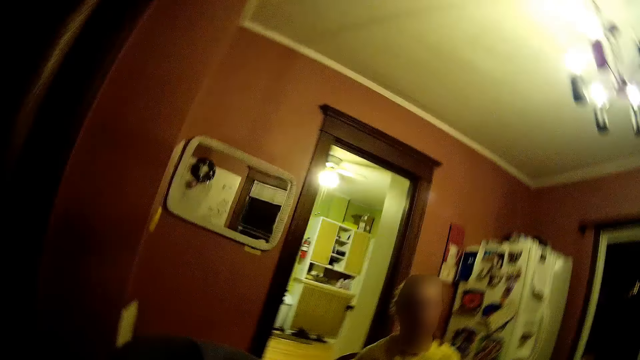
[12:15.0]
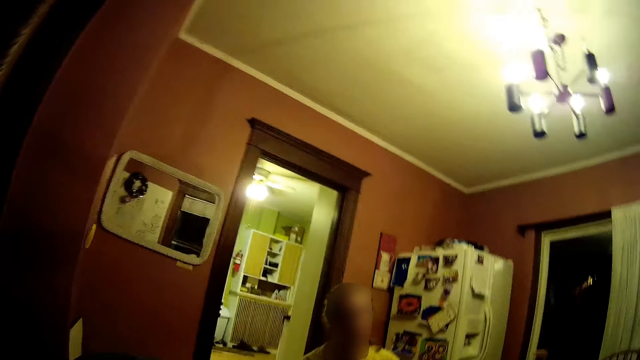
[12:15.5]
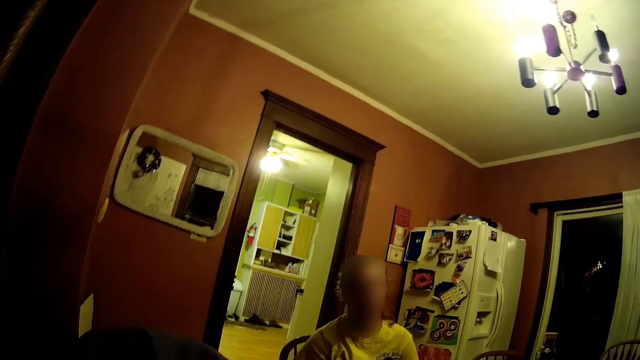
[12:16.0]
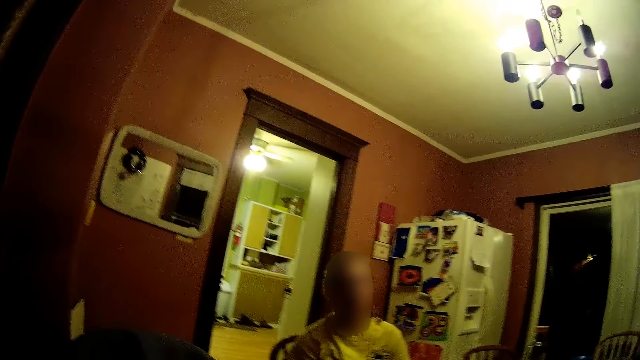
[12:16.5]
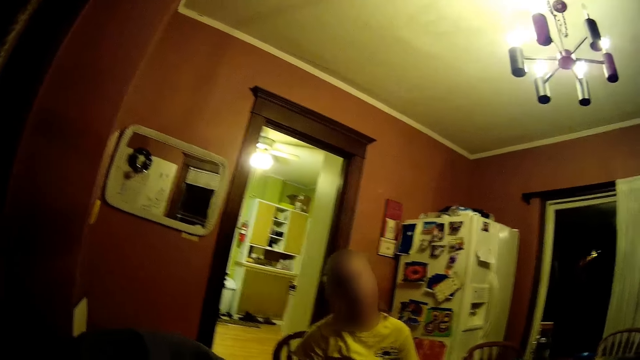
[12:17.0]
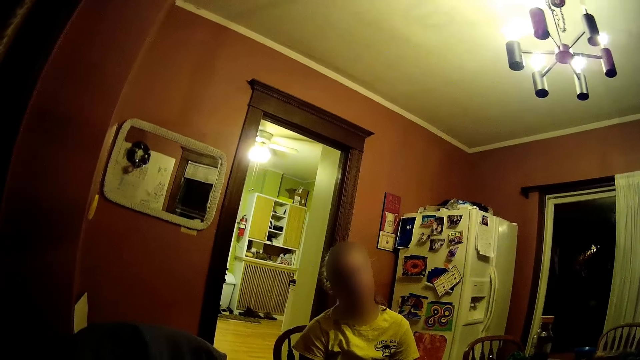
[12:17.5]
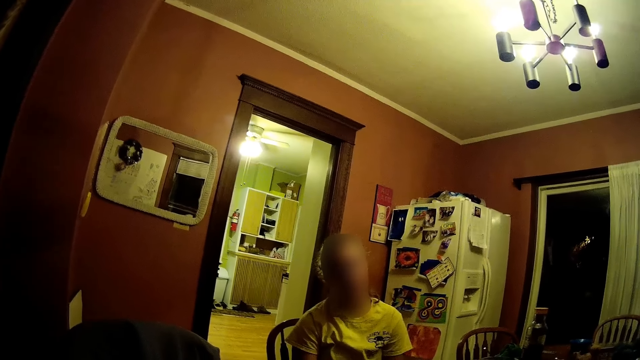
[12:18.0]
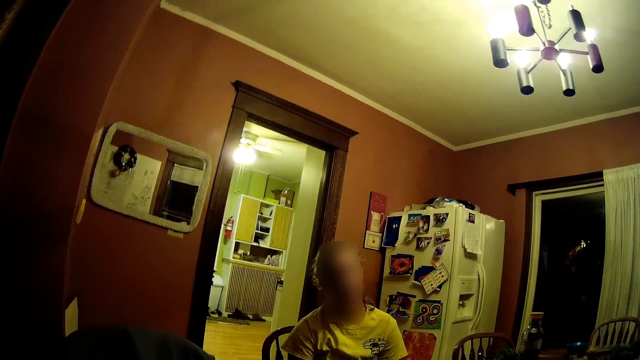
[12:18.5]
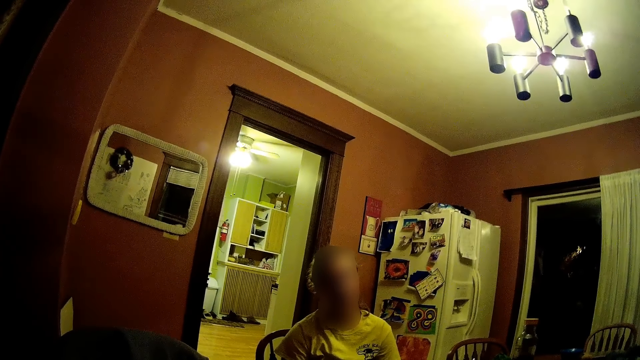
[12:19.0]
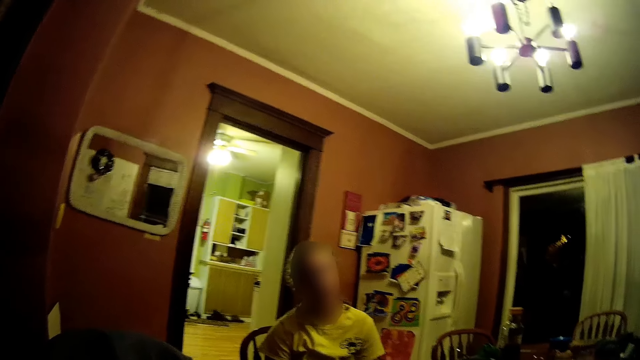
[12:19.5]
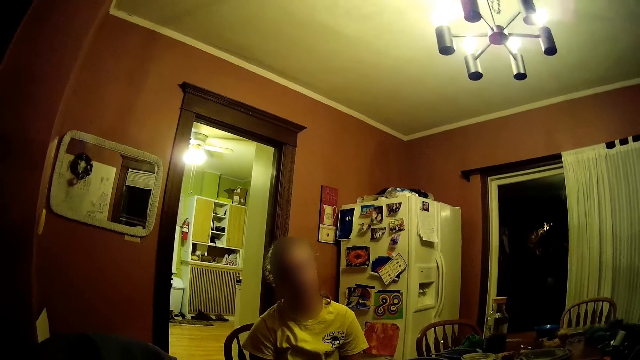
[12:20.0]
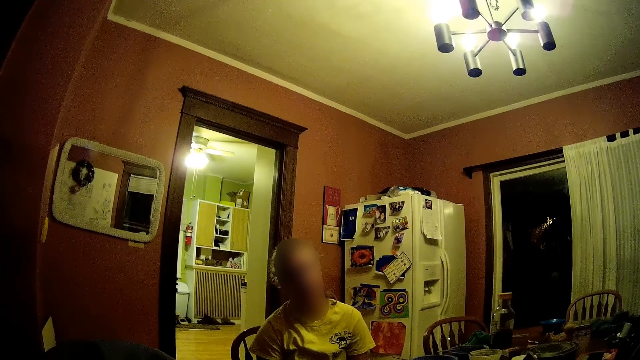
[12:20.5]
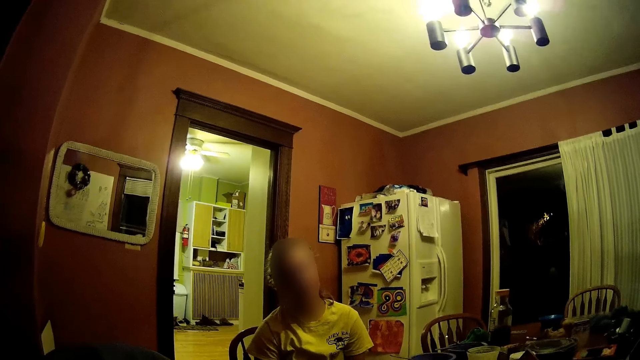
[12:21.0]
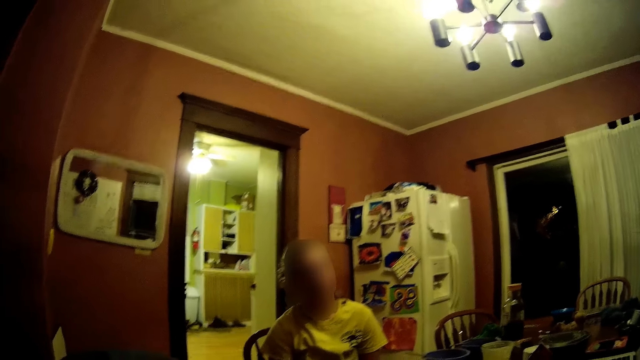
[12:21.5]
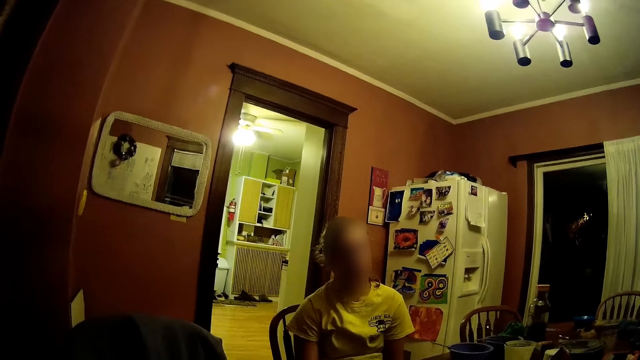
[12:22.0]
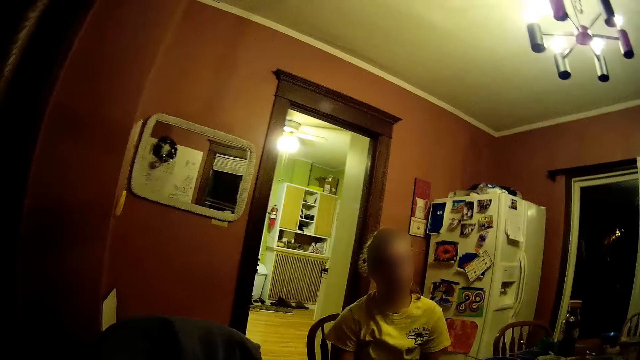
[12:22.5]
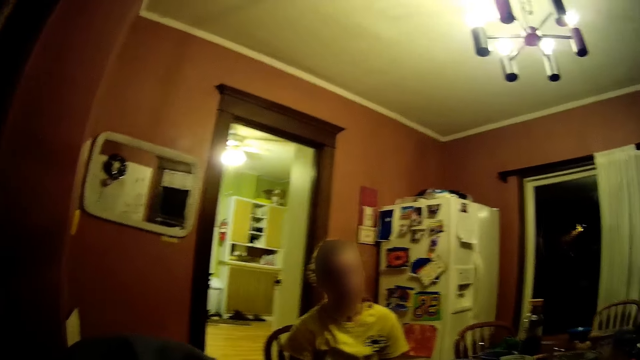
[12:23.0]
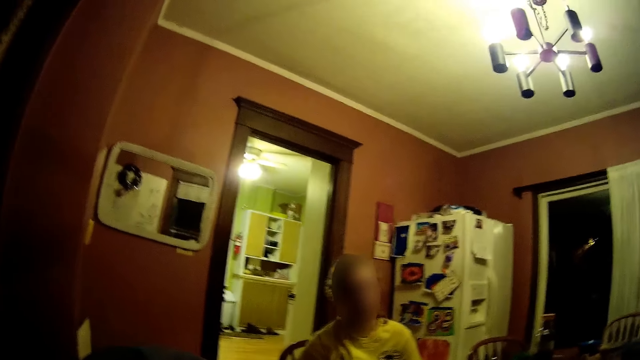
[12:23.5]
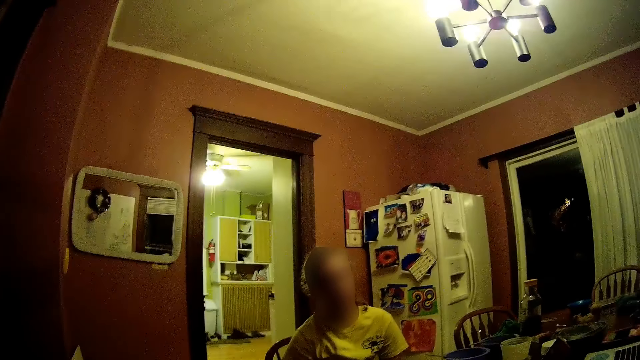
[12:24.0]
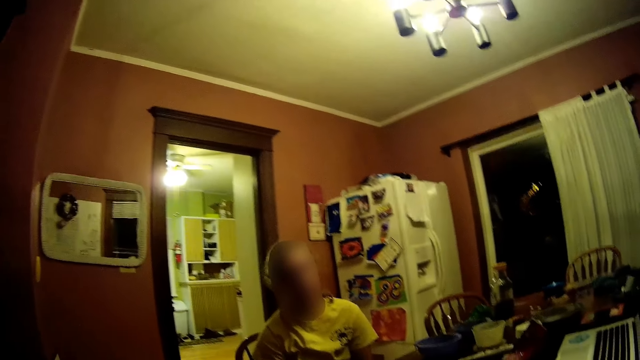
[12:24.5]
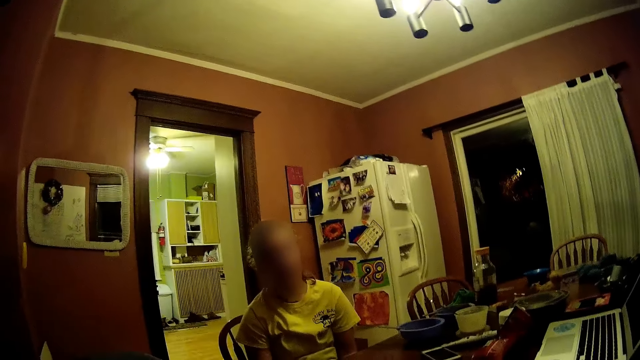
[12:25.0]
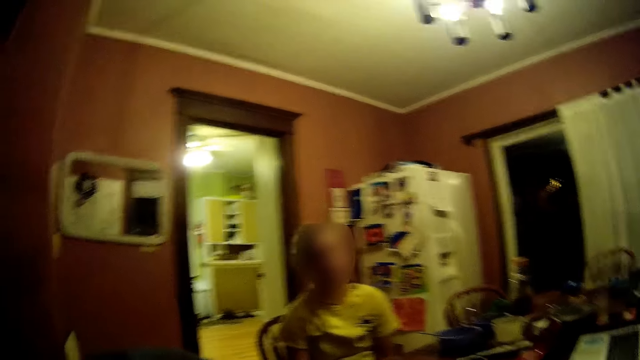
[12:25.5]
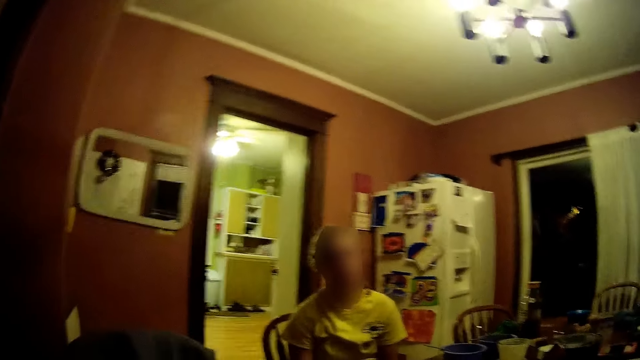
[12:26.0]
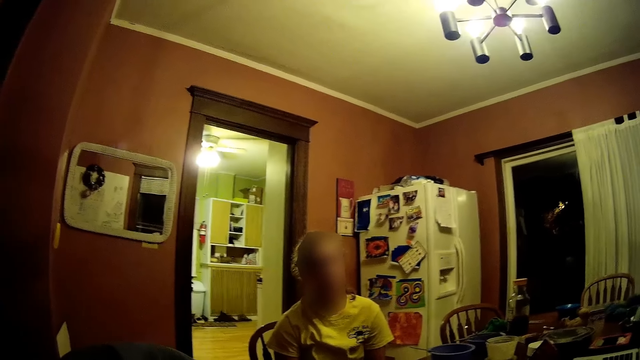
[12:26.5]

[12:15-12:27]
The camera wearer looks around. The lady interacts with the camera wearer. The camera wearer looks around.

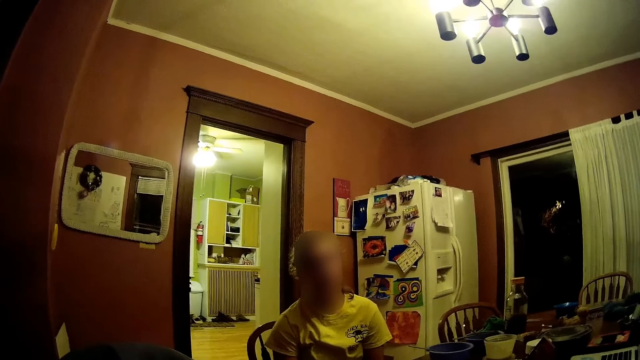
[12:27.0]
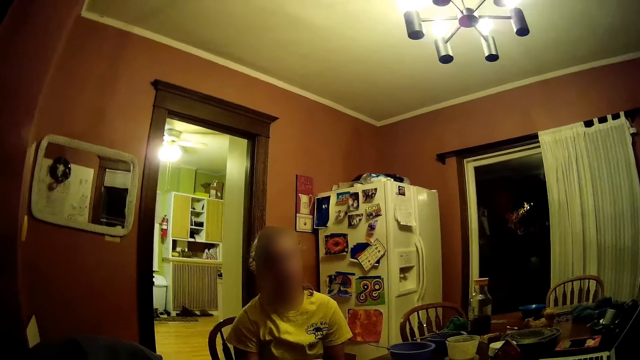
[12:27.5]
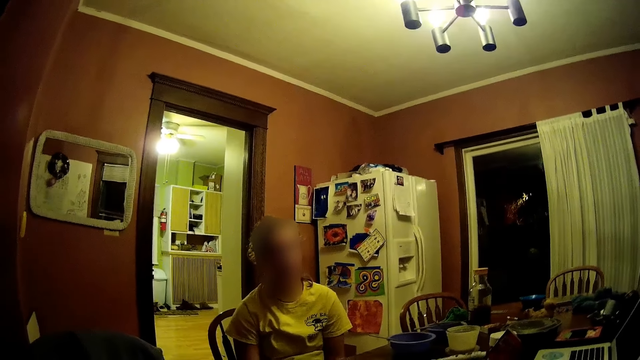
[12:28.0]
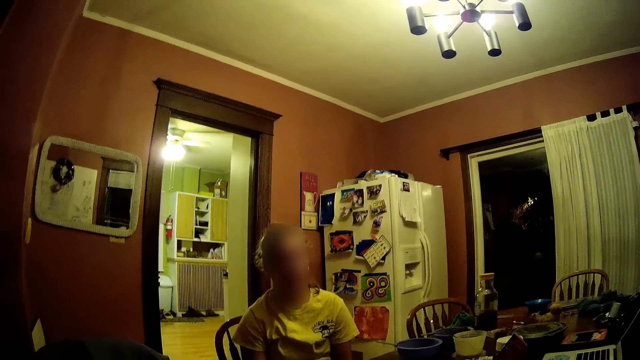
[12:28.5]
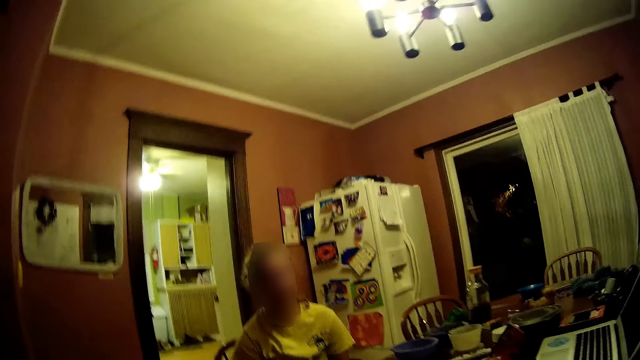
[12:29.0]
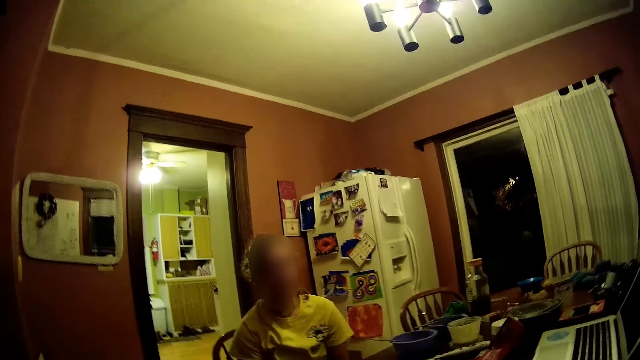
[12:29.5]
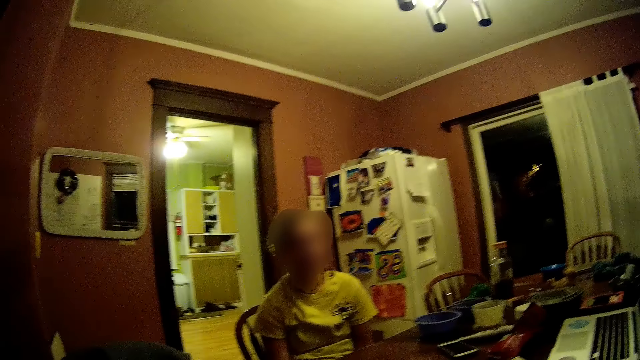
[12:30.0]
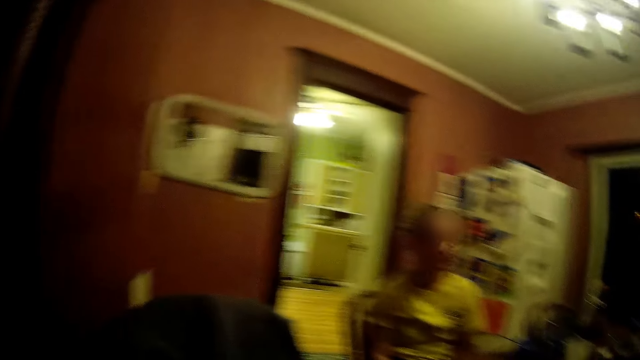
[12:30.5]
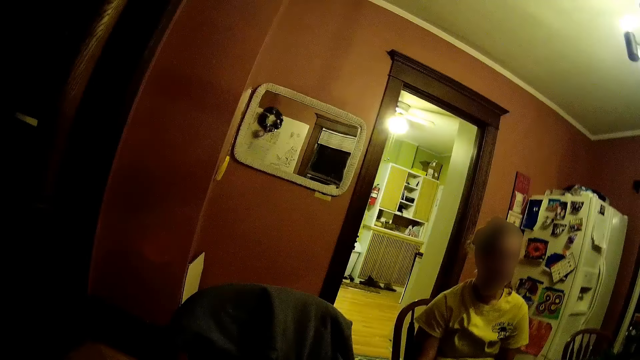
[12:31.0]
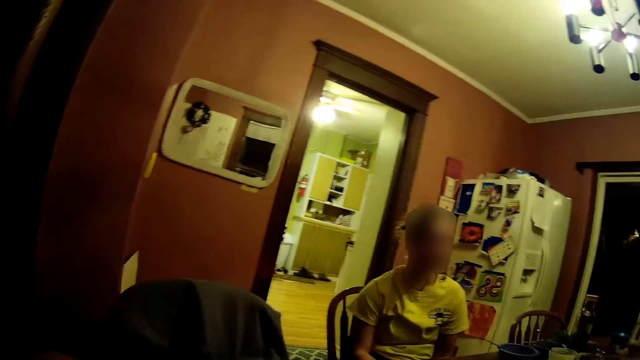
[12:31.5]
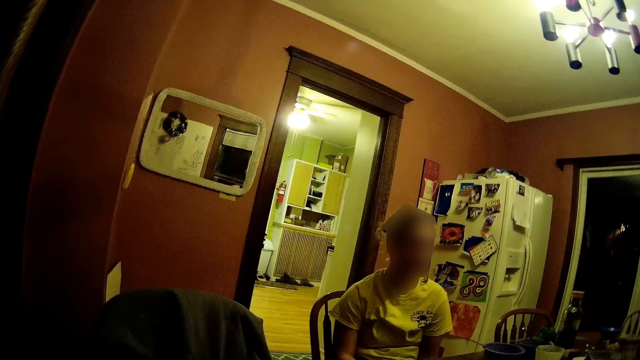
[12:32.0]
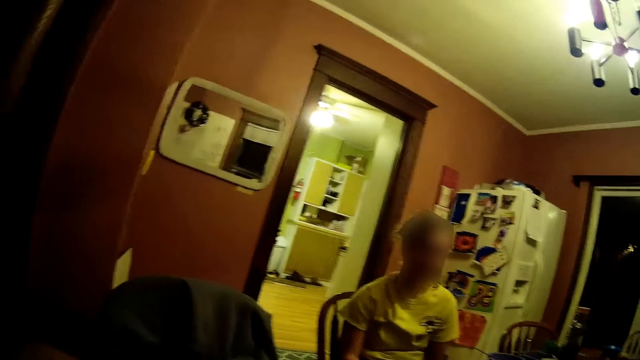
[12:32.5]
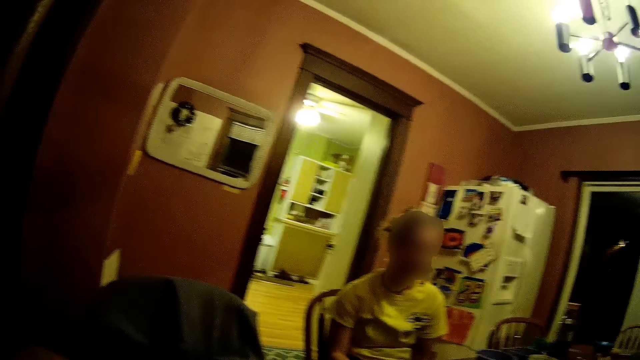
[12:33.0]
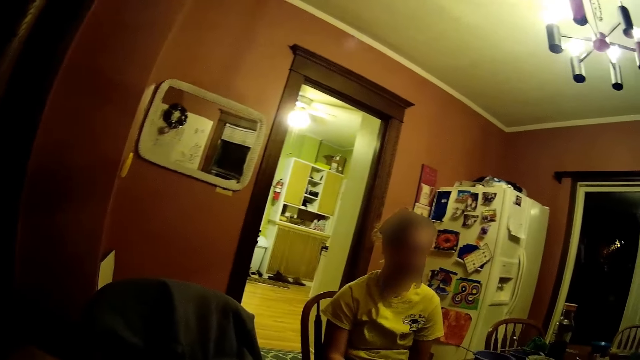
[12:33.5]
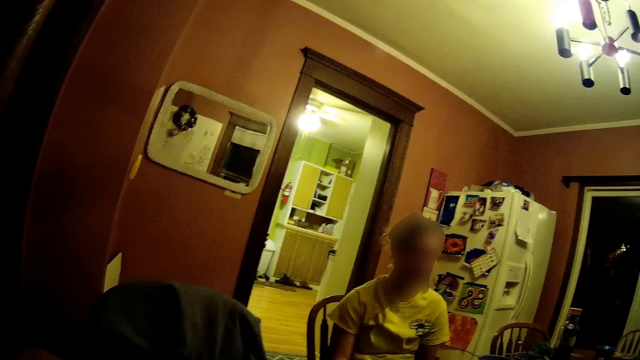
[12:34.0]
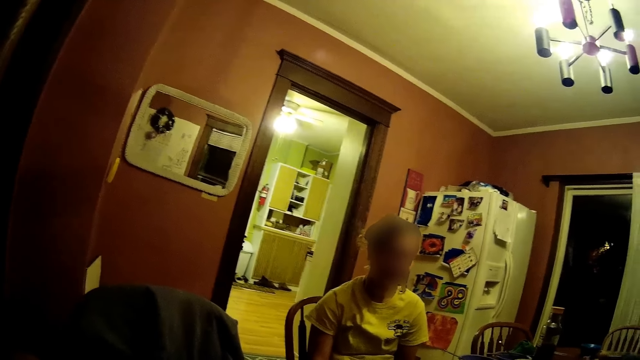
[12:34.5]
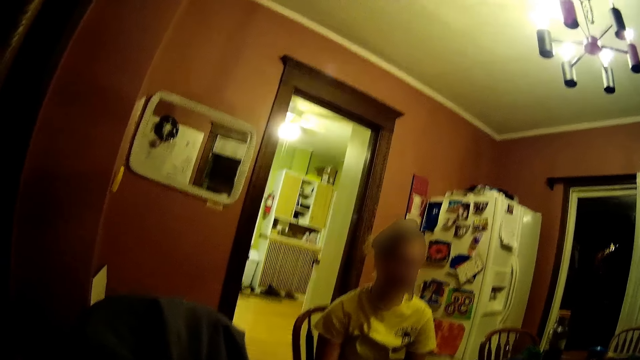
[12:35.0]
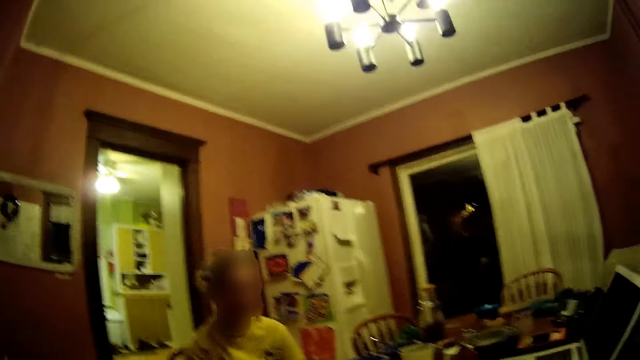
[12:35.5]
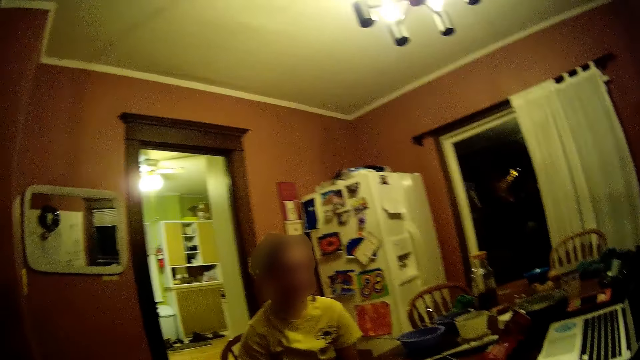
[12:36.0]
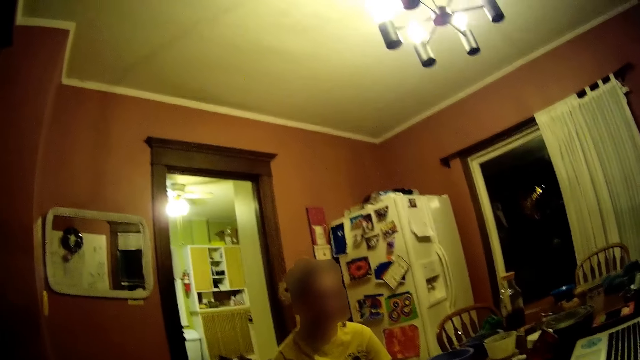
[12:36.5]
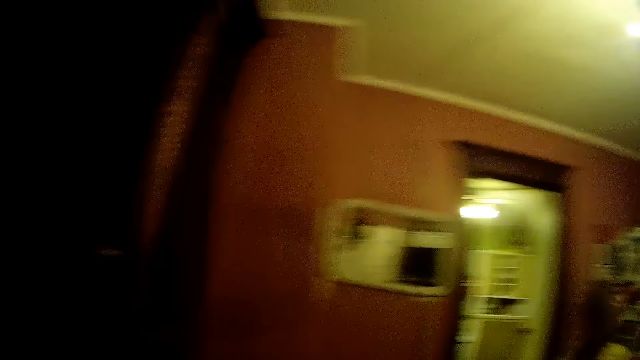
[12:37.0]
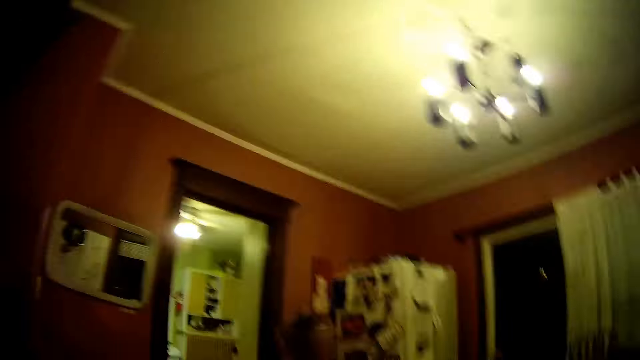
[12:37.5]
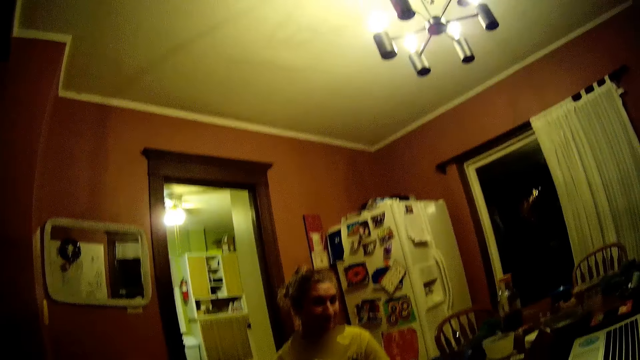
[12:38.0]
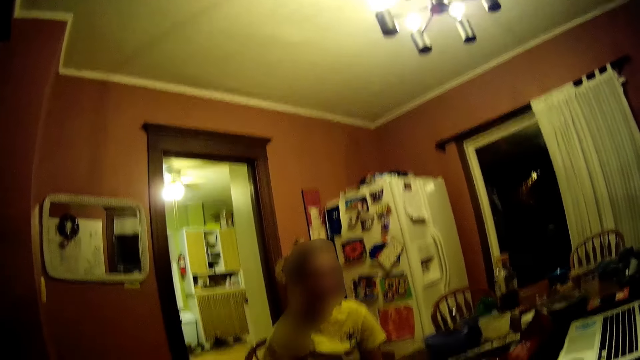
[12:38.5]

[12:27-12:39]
The lady interacts with the camera wearer. The camera wearer looks around. They look around again.
